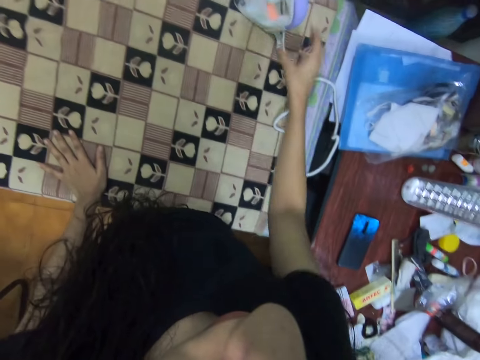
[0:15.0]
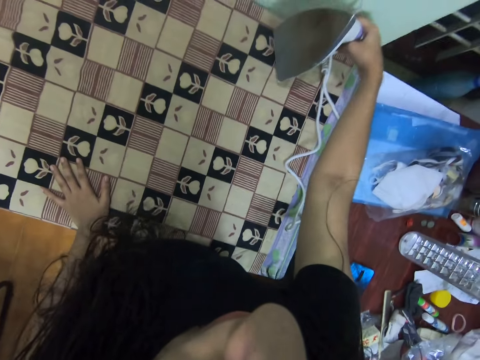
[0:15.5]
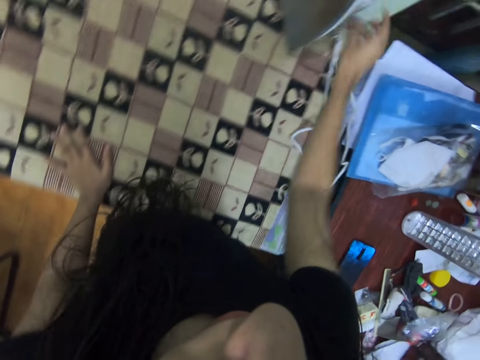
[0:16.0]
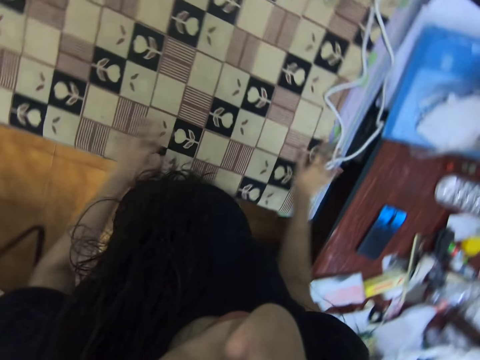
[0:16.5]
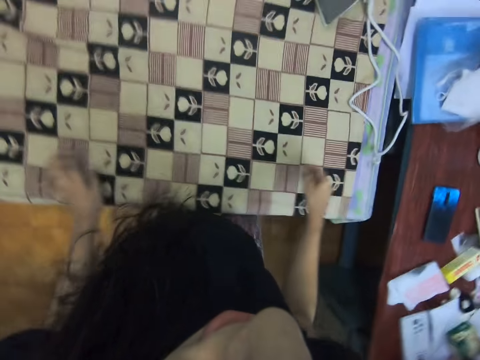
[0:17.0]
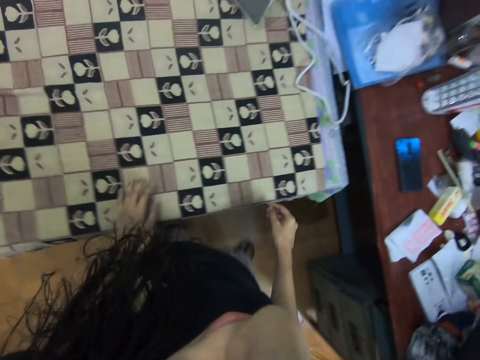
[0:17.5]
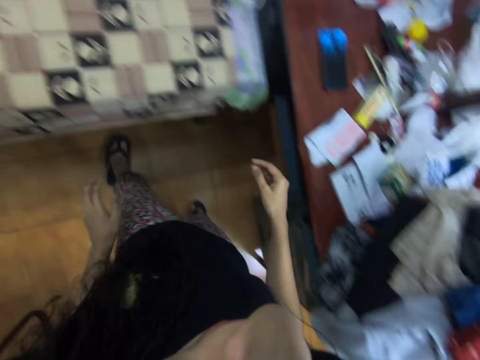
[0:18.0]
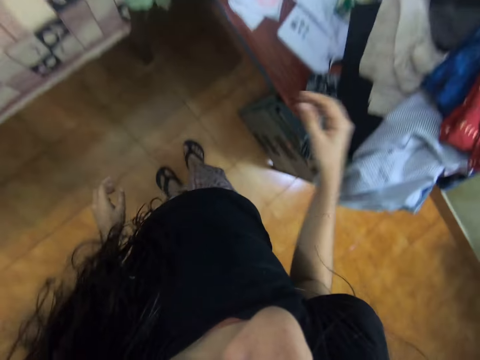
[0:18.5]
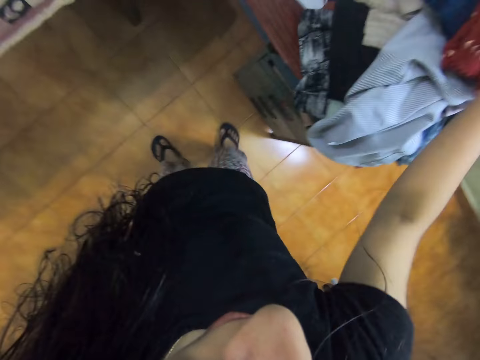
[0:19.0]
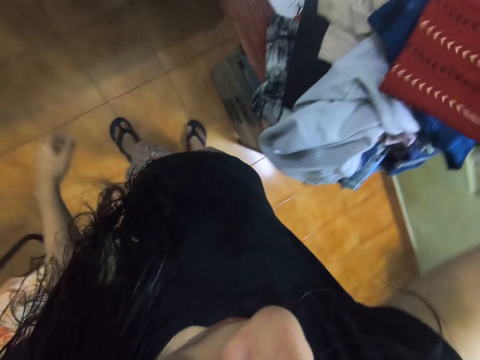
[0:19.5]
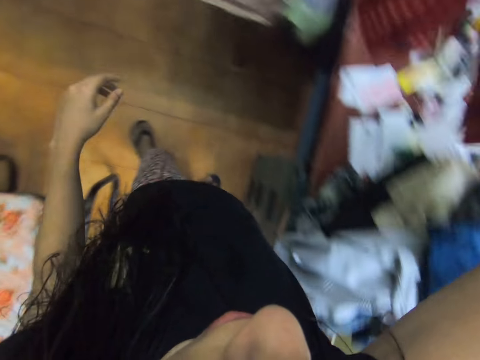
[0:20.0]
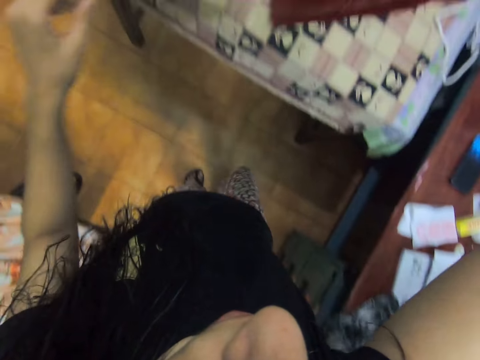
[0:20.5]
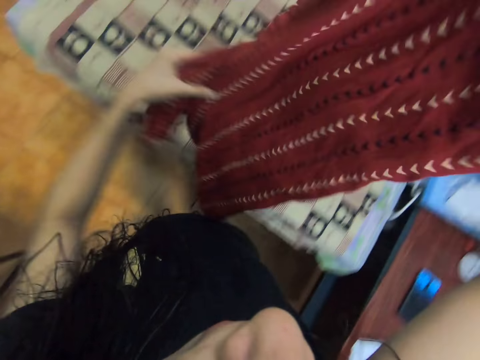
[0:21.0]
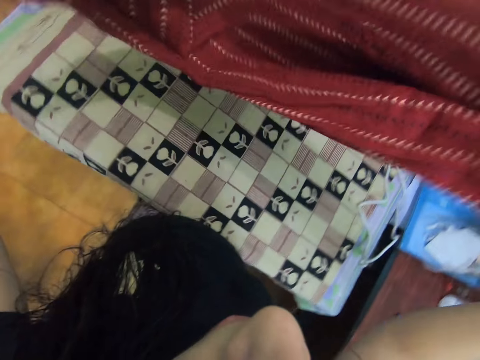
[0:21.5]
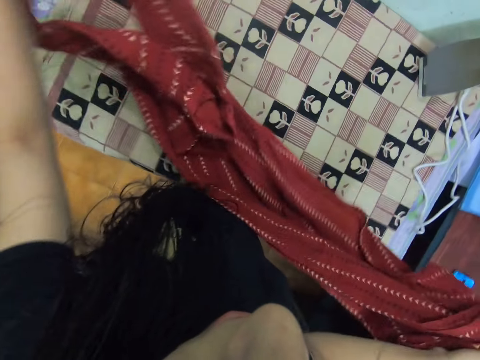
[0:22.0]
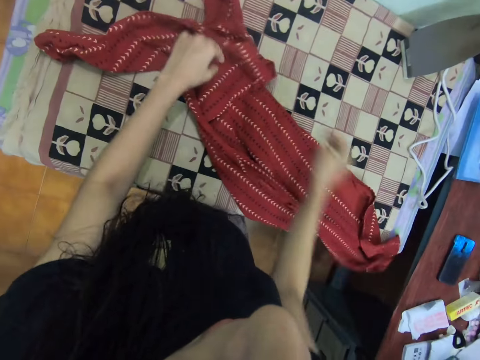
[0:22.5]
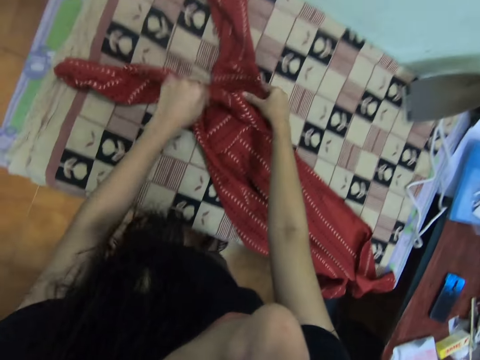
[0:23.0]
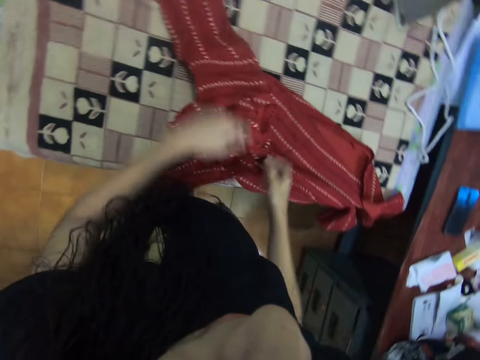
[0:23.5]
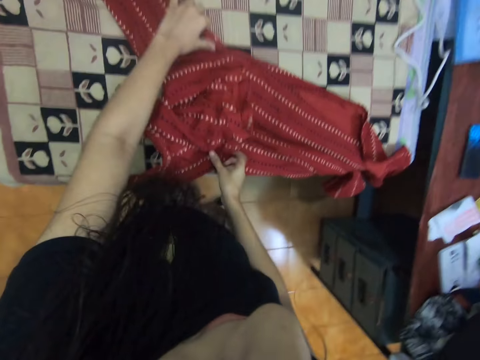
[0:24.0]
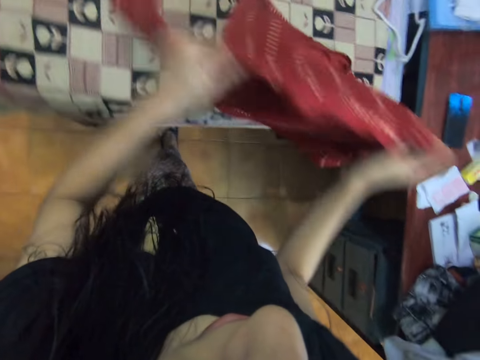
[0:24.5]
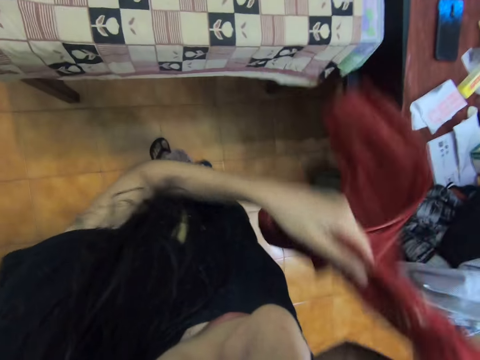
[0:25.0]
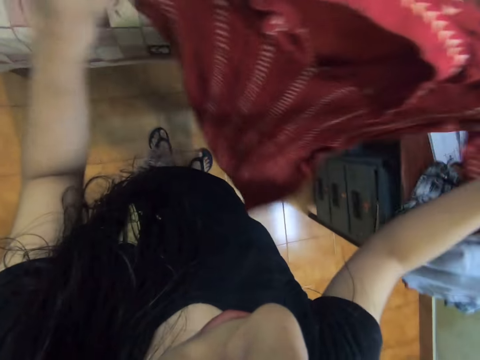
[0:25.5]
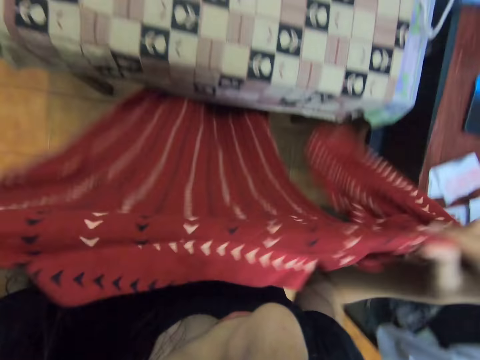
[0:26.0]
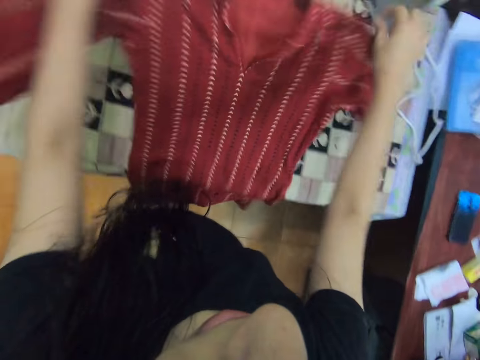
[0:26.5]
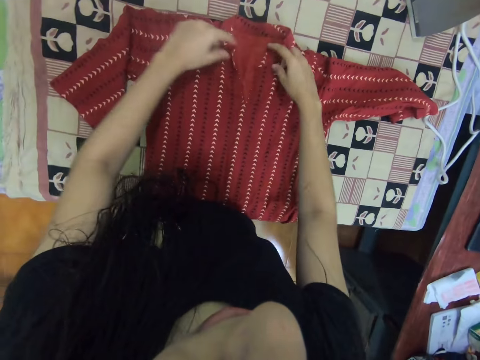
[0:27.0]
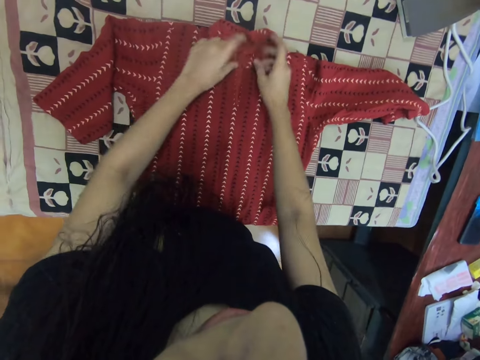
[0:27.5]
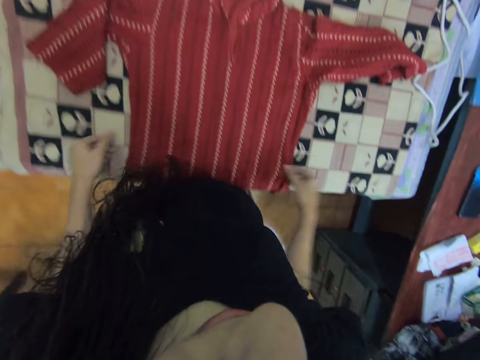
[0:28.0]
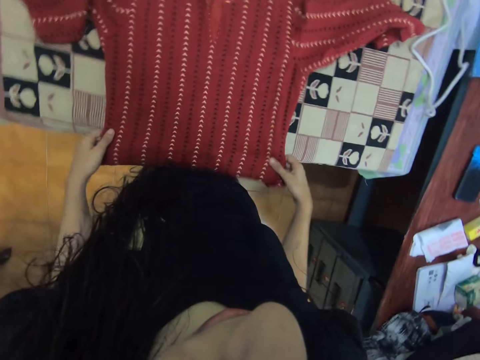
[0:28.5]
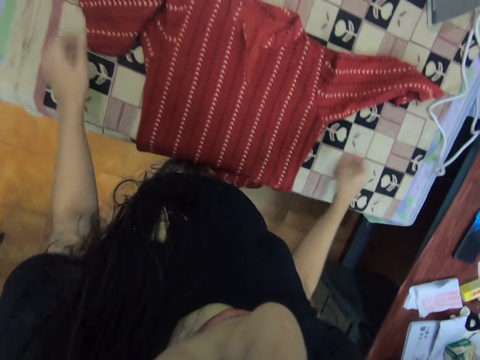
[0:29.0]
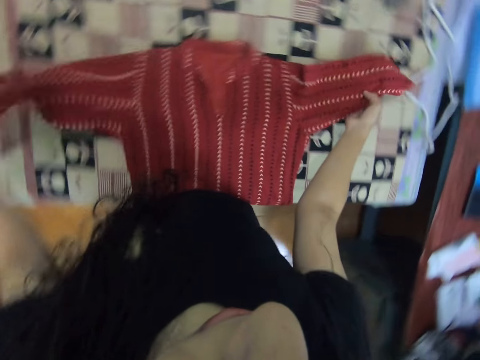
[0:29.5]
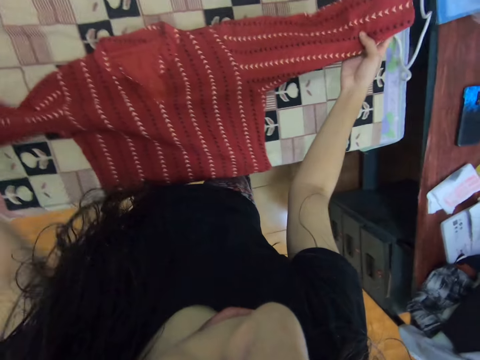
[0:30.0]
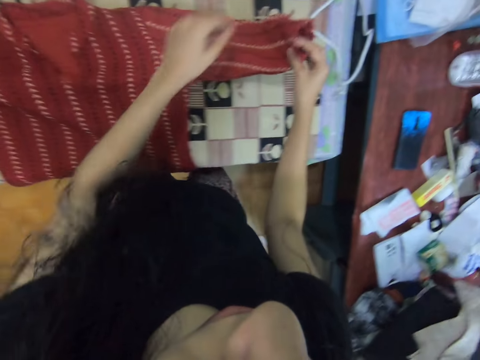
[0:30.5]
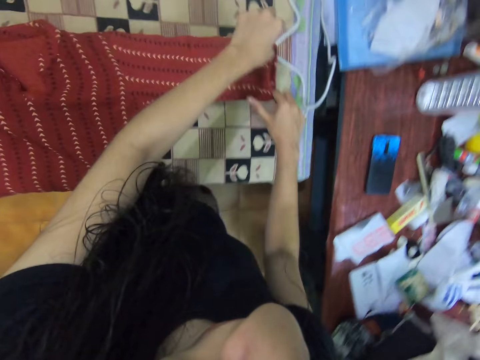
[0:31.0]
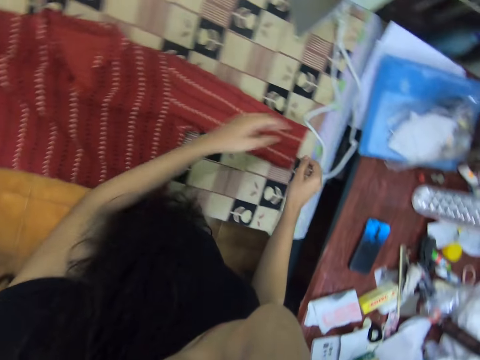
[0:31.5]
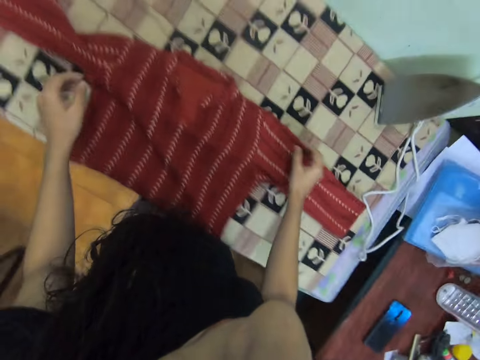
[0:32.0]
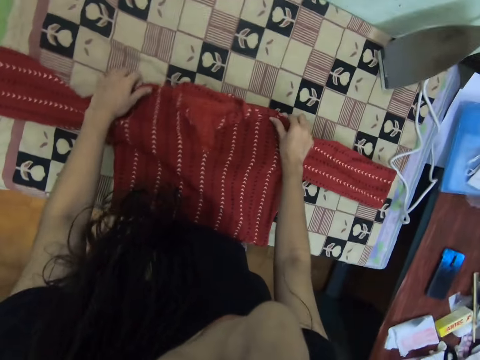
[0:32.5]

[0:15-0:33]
The camera wearer moves an iron box. They wipe the cloth. They move backwards. They pick up a shirt or dress. They put the shirt on the ironing board. They straighten the dress with both hands. They pick up the shirt and put the shirt on the ironing board. They adjust the shirt on the ironing board. They straighten the dress with both hands.

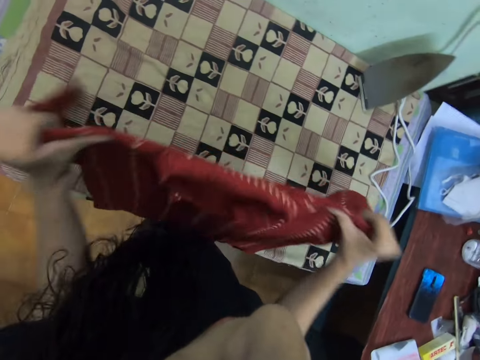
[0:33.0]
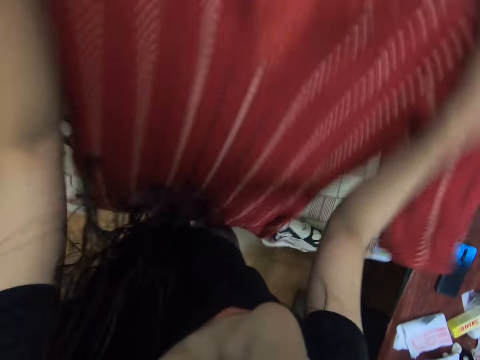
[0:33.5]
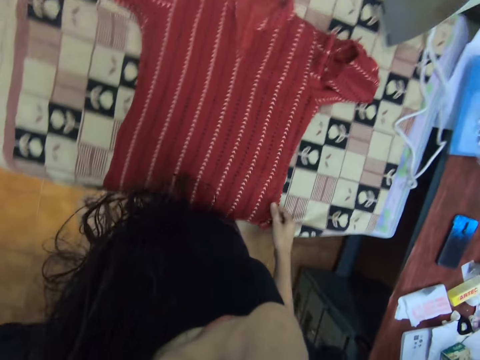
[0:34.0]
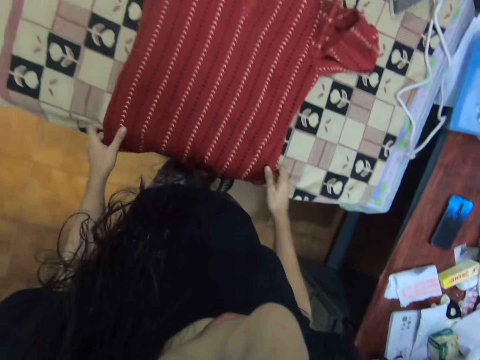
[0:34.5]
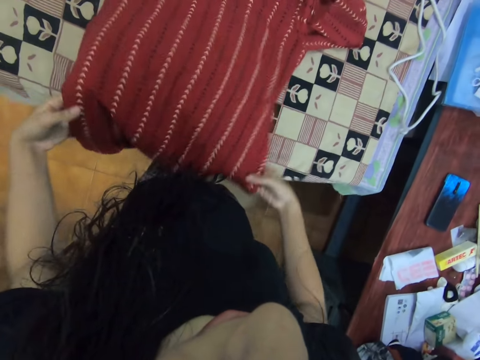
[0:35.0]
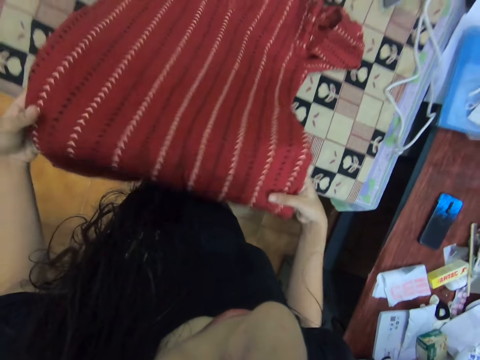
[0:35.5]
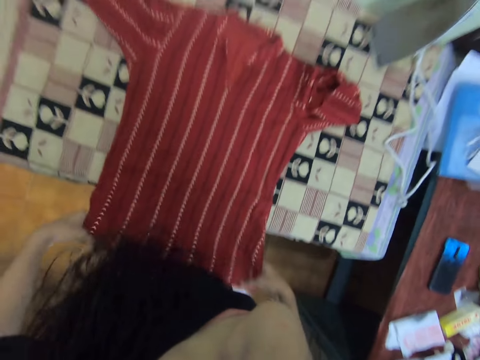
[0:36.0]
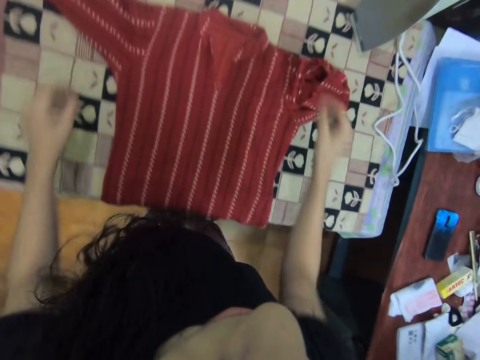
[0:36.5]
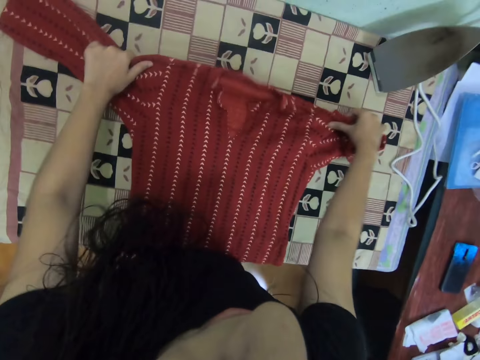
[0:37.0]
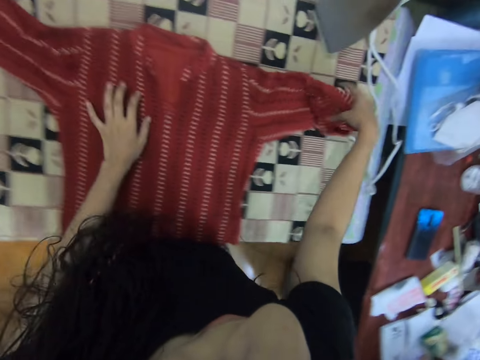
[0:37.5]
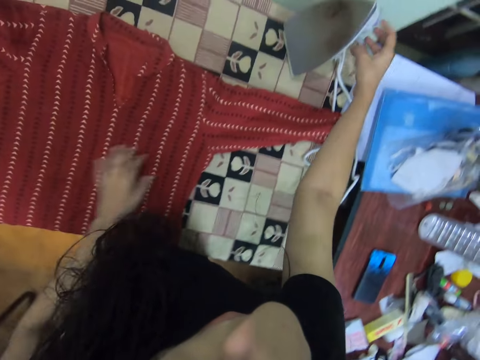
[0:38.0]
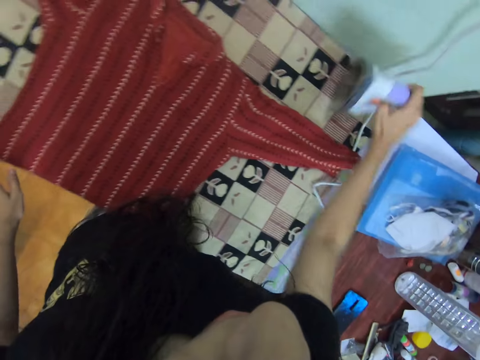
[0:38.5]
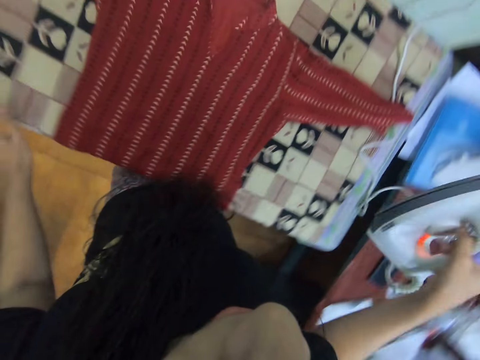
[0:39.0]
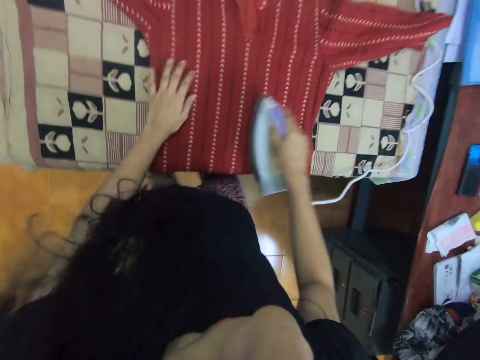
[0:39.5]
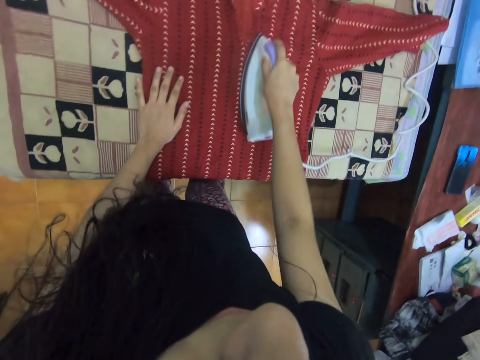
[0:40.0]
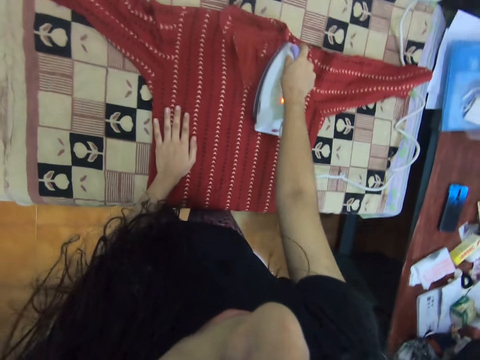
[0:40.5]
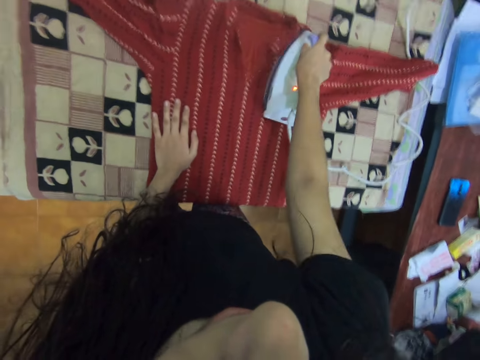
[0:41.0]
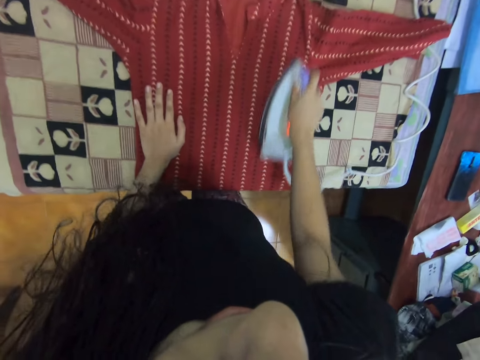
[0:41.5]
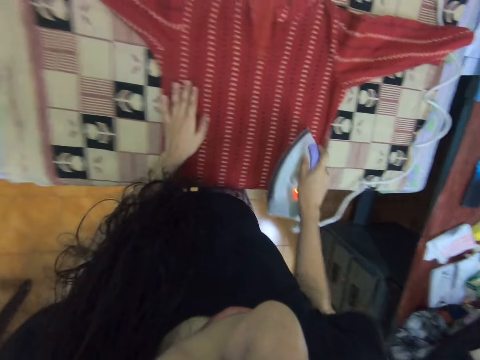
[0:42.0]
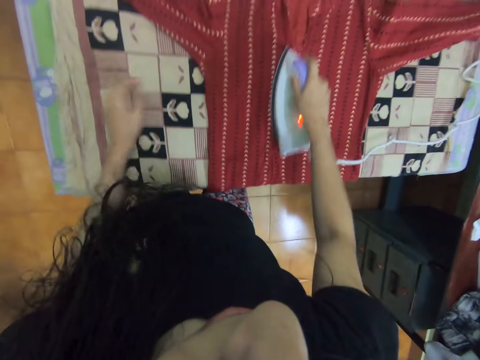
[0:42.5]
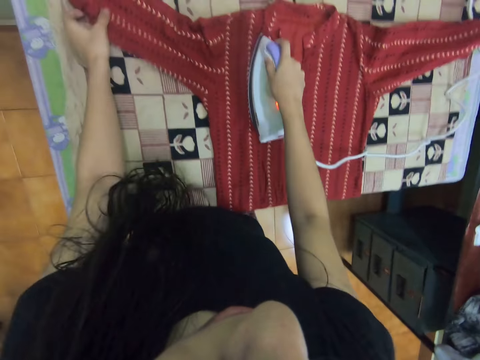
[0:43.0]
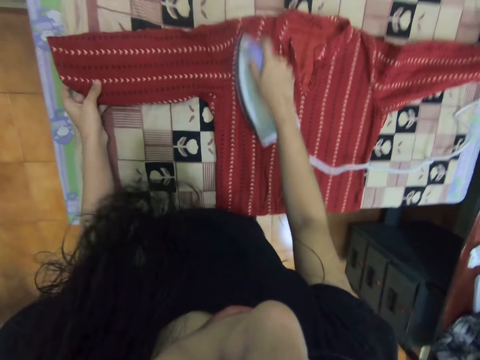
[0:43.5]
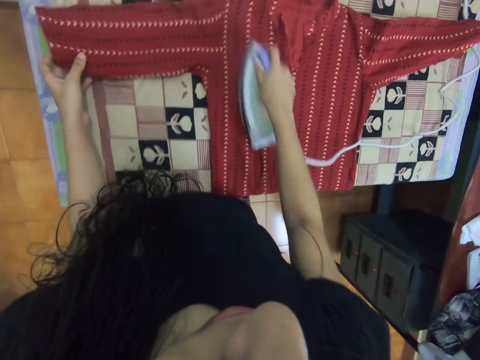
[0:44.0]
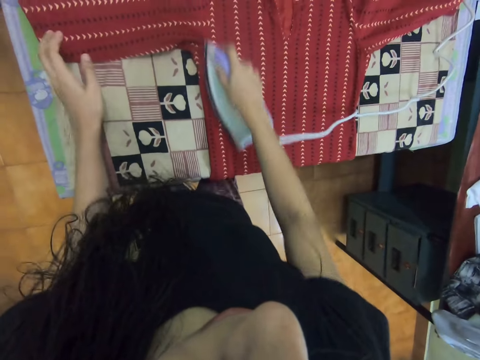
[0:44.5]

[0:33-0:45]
The camera wearer picks up the iron box. They iron the shirt.
